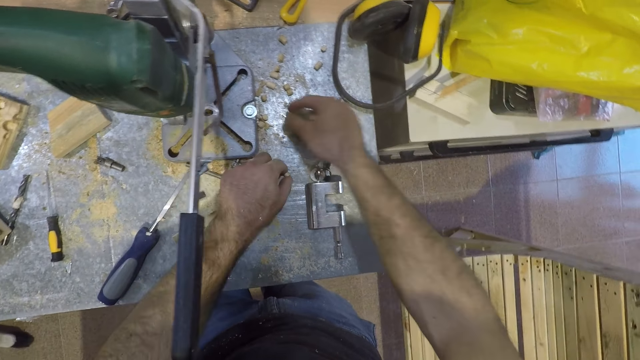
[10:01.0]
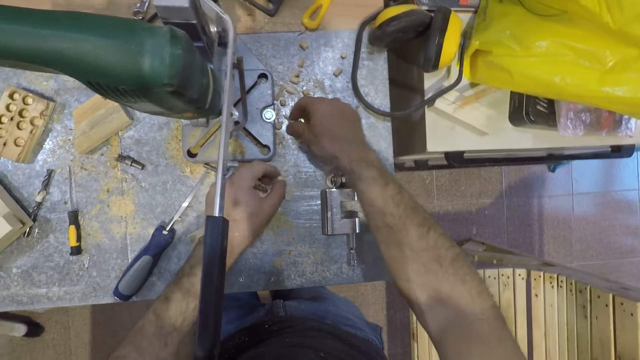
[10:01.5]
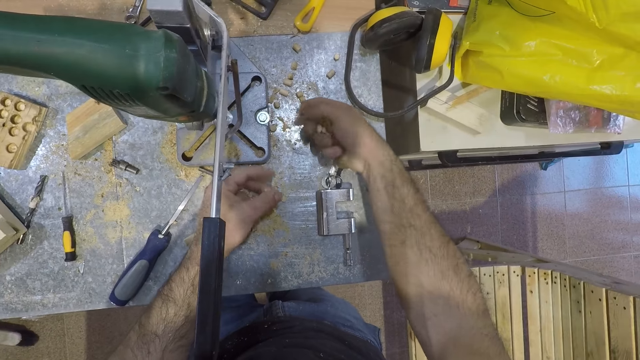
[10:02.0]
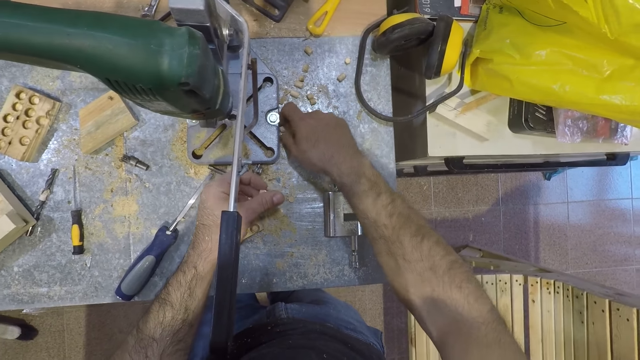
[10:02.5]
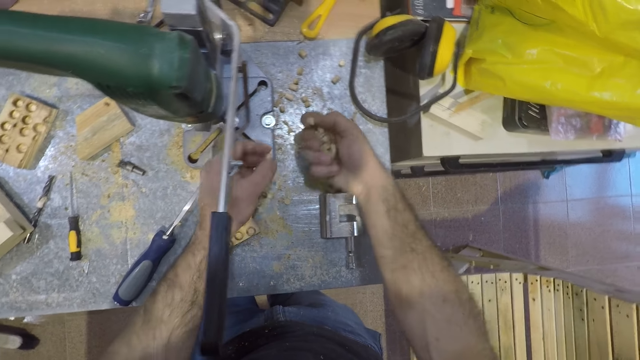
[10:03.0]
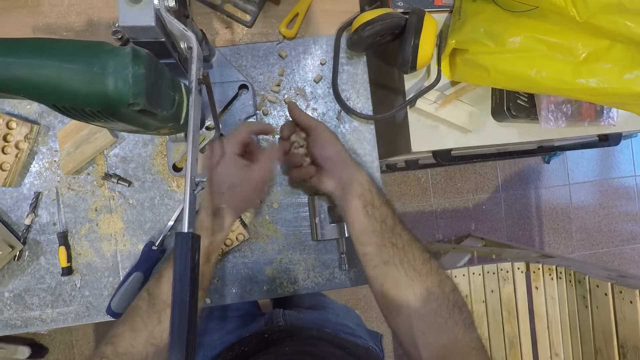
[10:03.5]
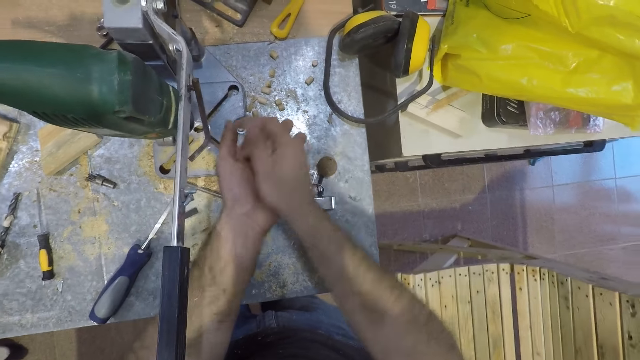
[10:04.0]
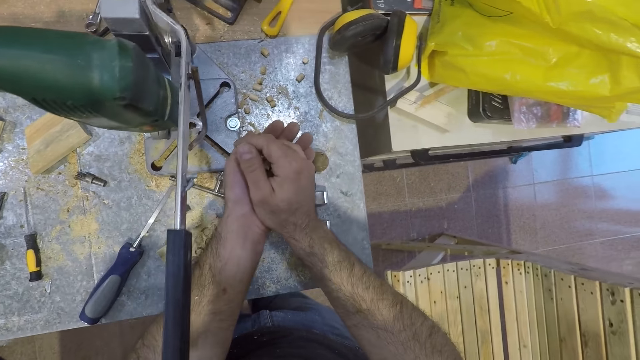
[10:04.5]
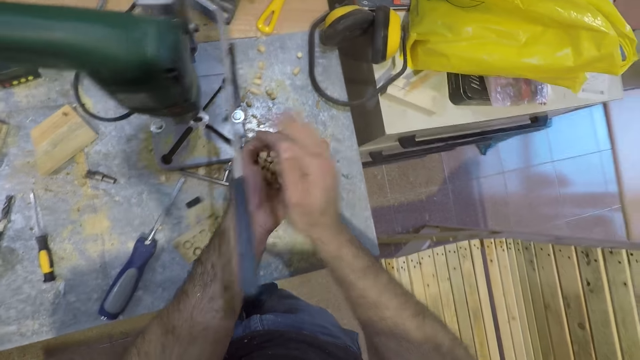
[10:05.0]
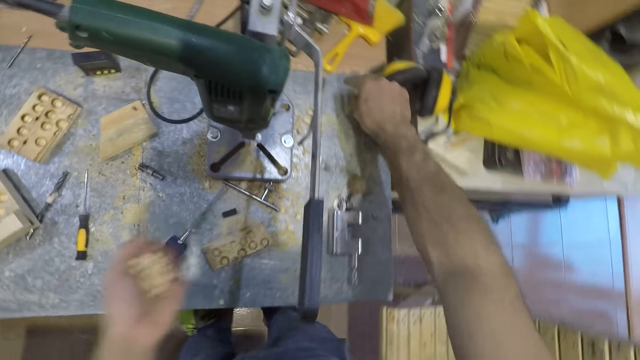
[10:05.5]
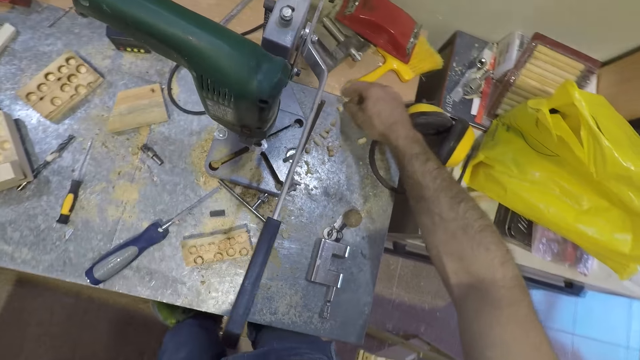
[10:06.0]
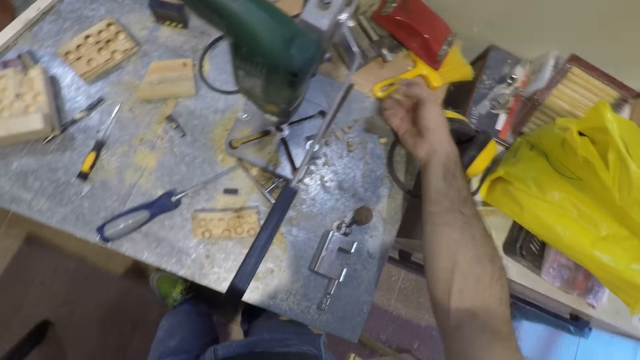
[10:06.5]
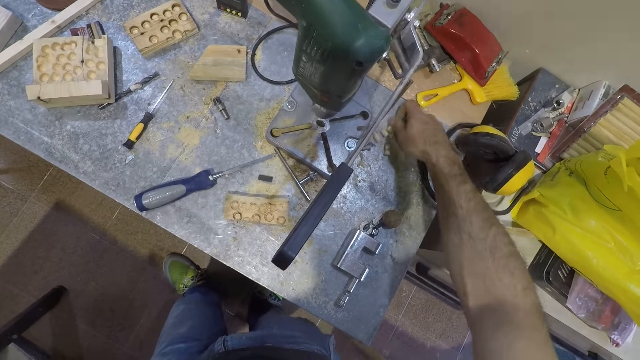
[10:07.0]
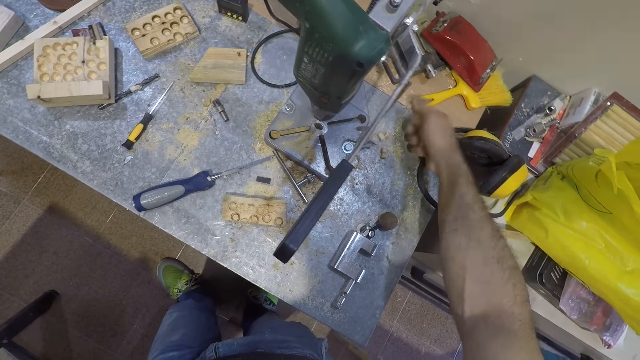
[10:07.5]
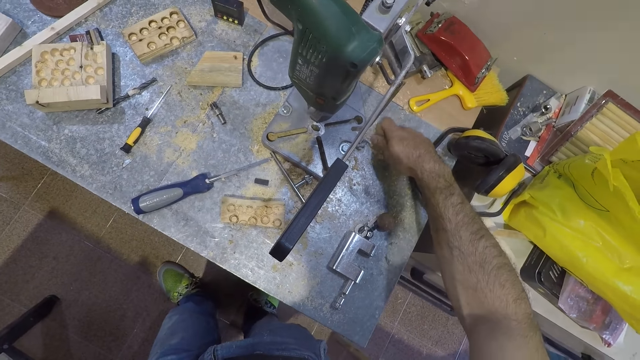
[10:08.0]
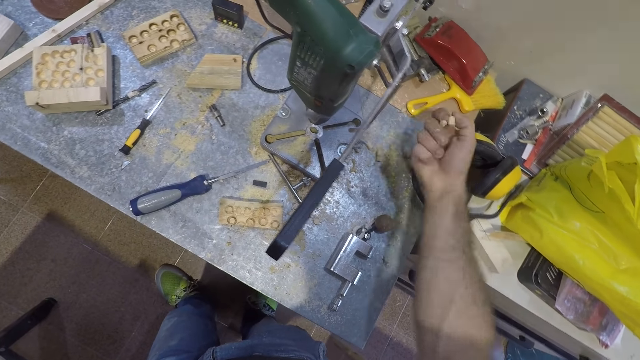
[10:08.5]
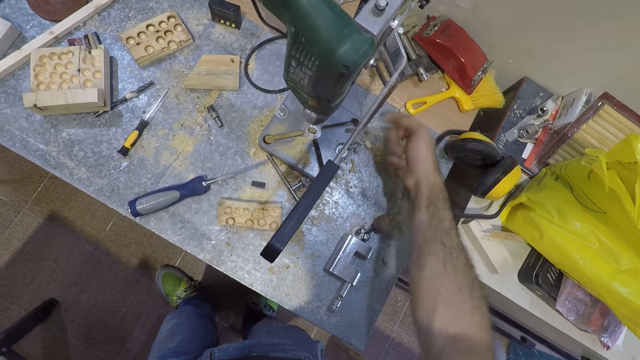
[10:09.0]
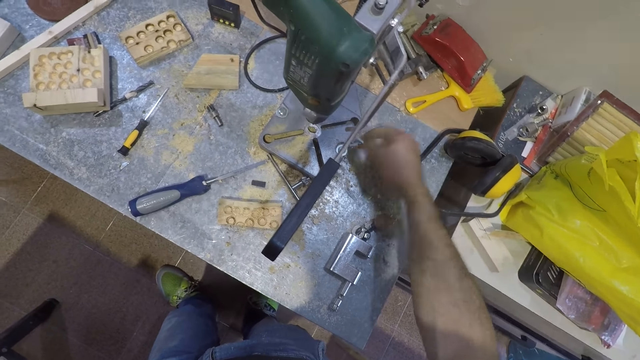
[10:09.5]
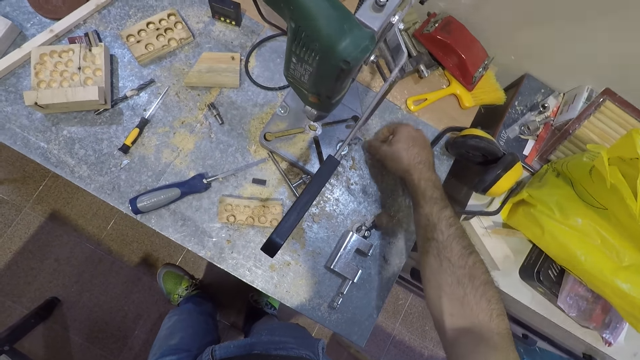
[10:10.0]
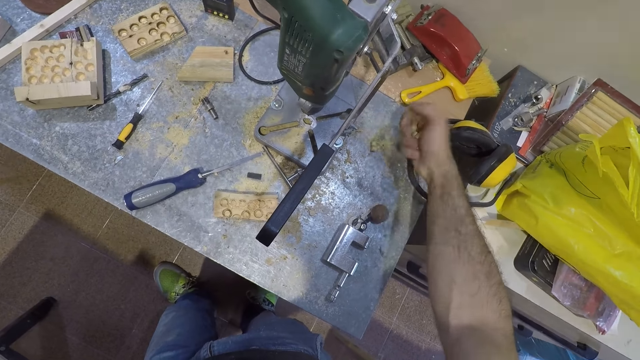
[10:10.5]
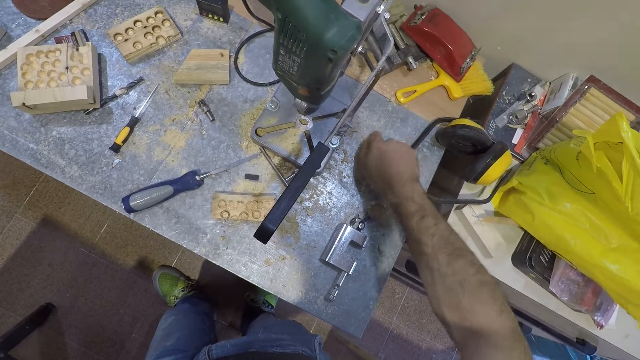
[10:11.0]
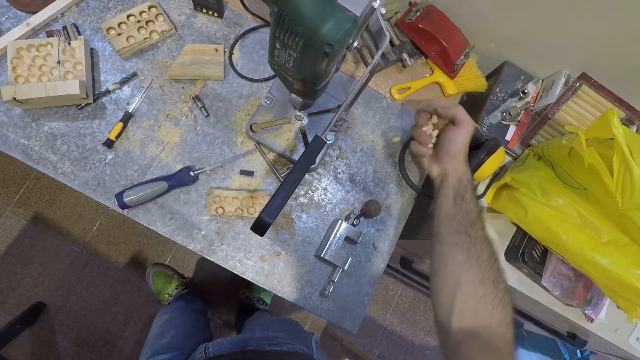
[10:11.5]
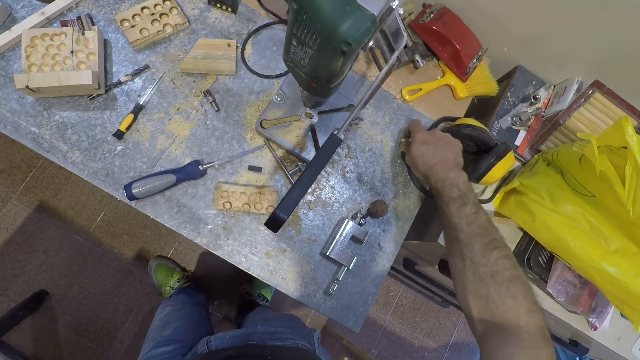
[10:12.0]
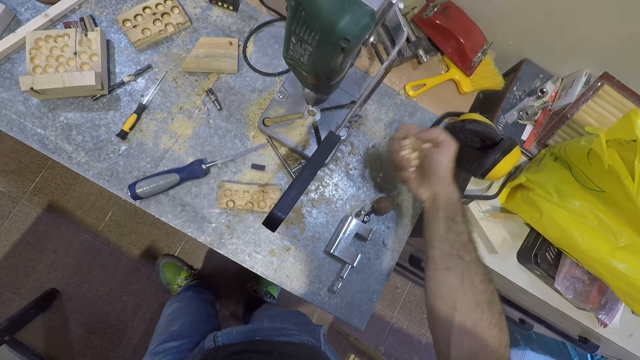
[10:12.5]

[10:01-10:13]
The camera wearer passes all the circular pieces of wood from his right to his left hand. He picks small circular pieces of wood from the table with his right hand.

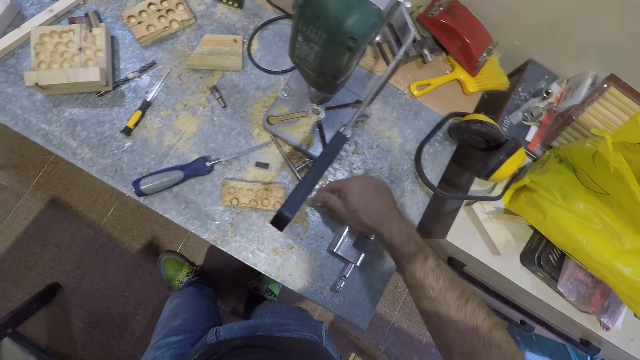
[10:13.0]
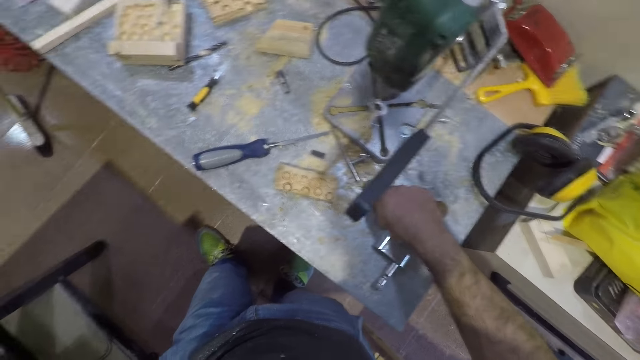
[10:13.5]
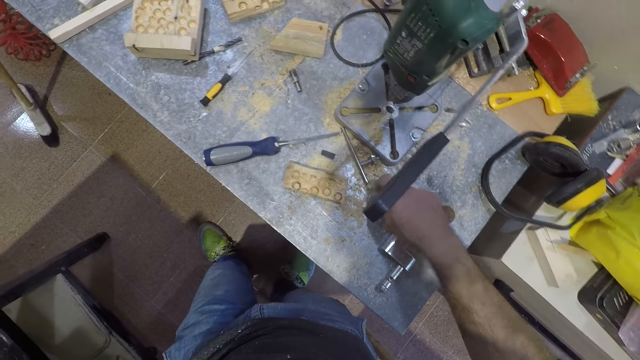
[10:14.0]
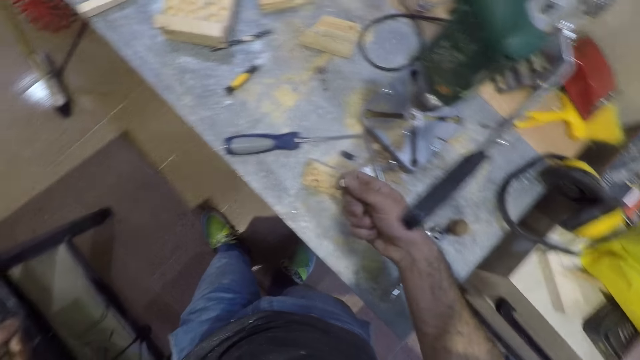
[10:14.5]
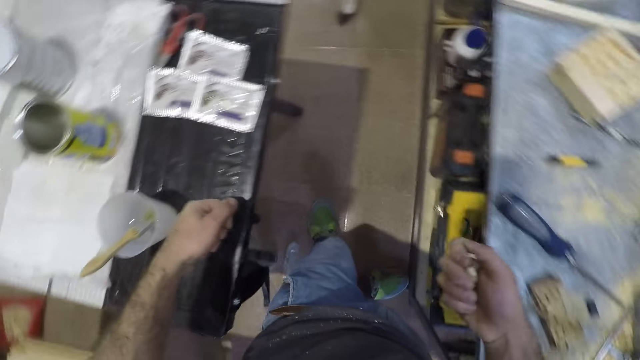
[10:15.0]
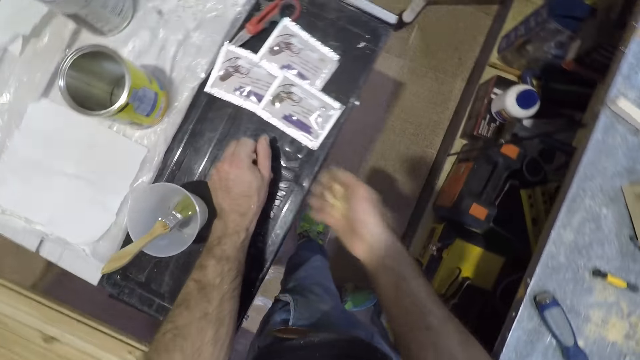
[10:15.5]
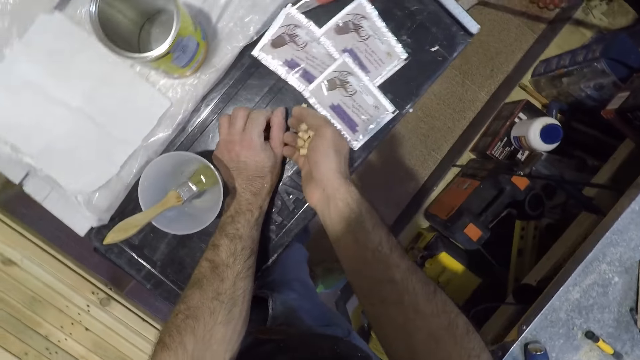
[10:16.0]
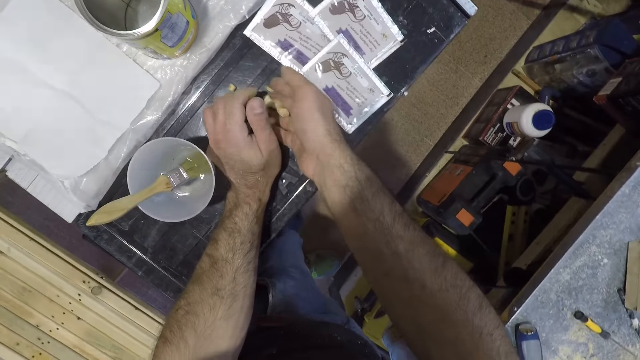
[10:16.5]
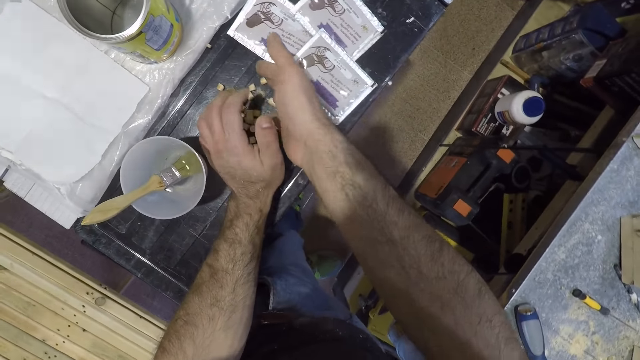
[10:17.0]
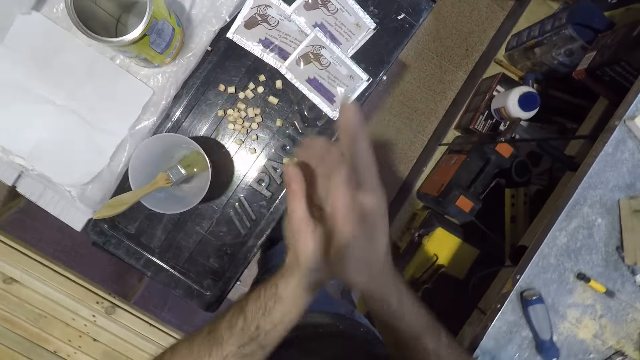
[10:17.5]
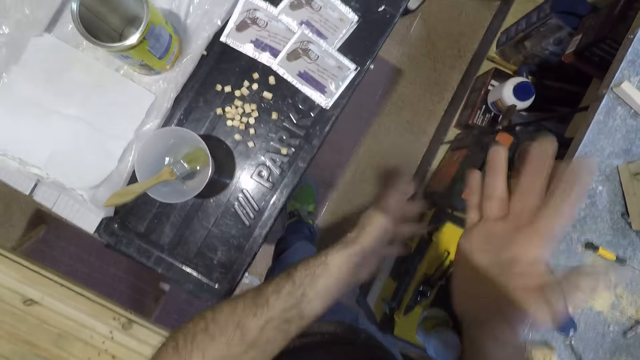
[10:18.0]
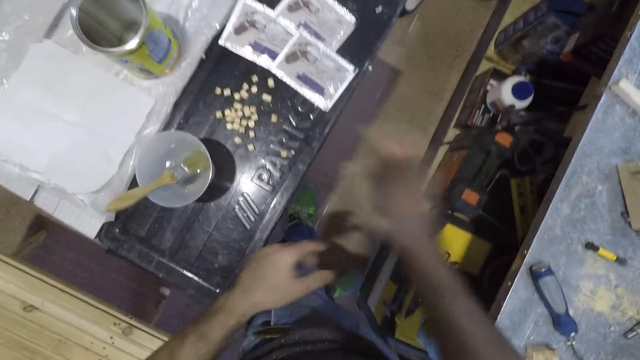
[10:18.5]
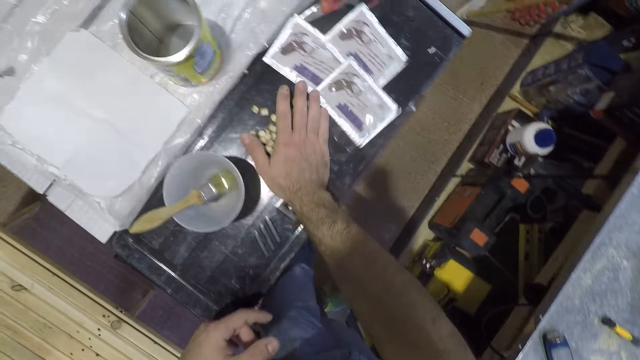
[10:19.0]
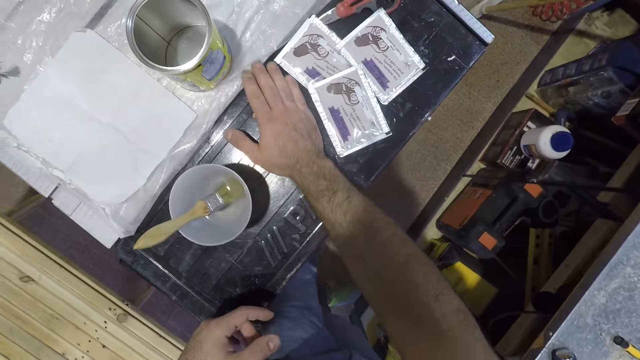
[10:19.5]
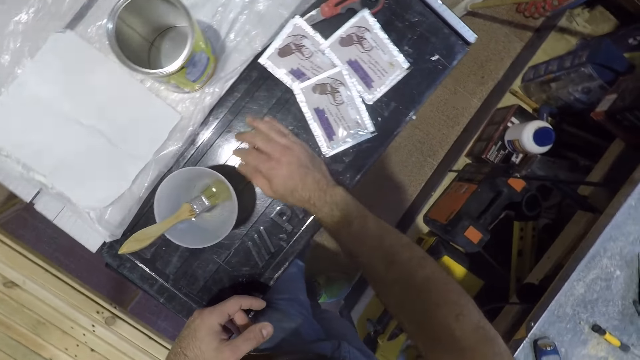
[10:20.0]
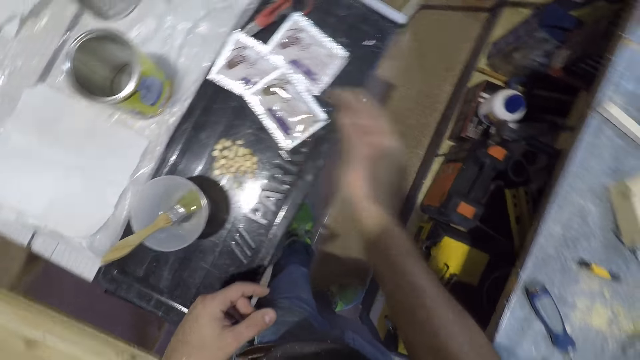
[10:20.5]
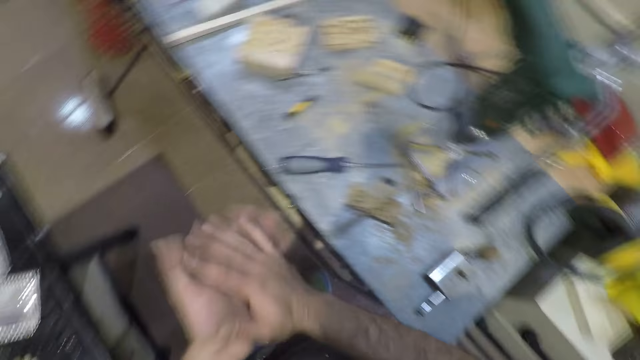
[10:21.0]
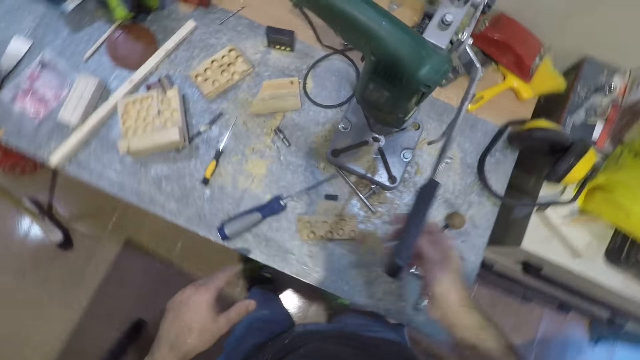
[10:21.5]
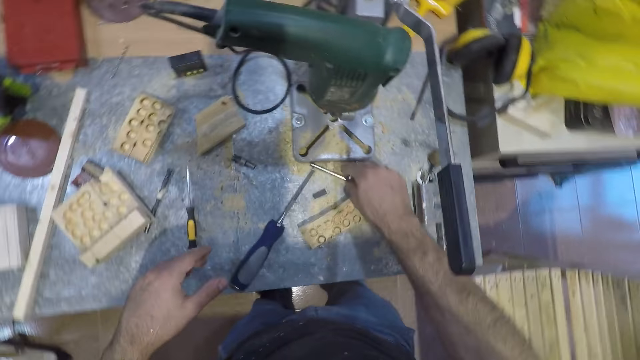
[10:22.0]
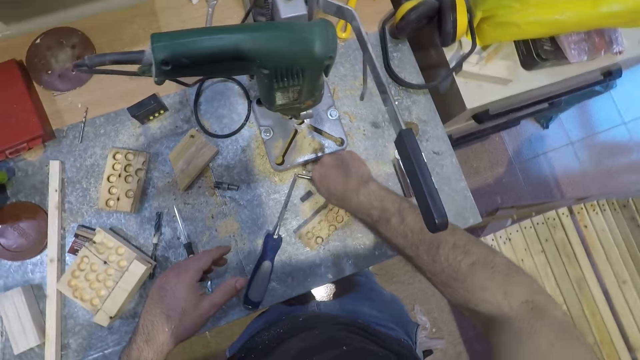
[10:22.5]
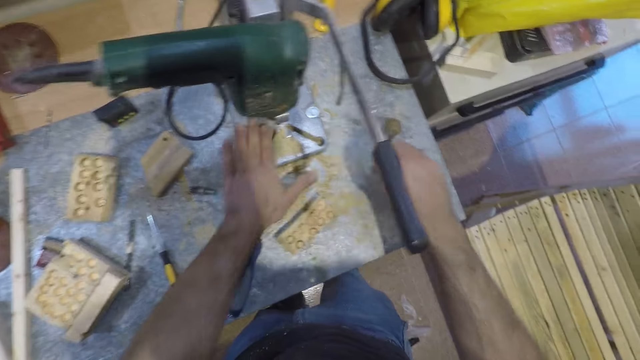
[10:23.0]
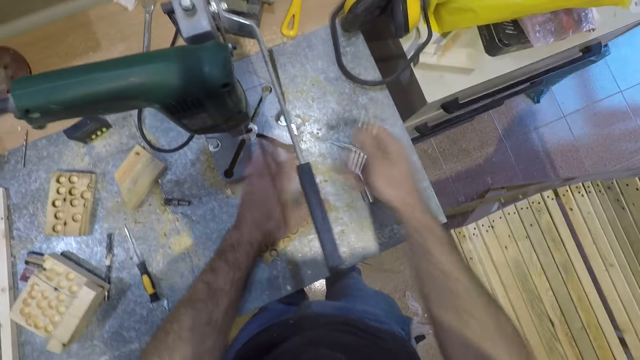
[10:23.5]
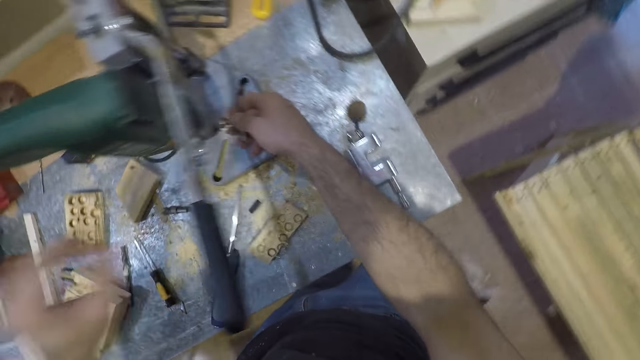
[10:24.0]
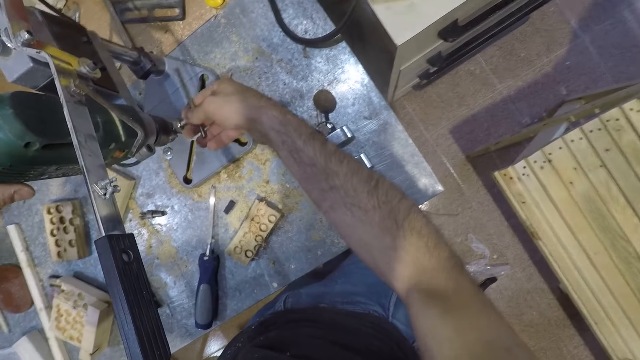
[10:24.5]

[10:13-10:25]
The camera wearer pours the circular pieces of wood in both hands on another table. He dusts both hands against each other. He adjusts the circular pieces of wood on the table with his right hand. He collects the pieces of wood. He dusts both hands against each other. He picks up a spanner from the table with his right hand. He dusts a part of a machine on the table with his left hand. He works on the machine with his left hand and the spanner in his right hand.
